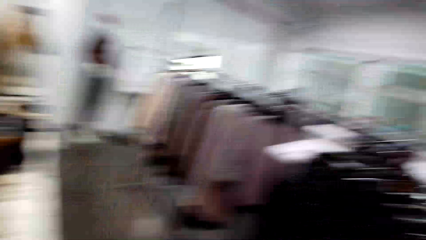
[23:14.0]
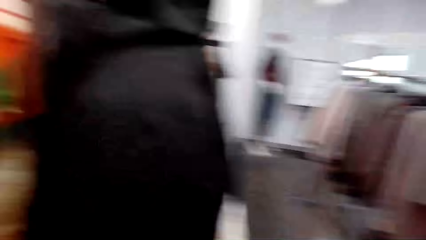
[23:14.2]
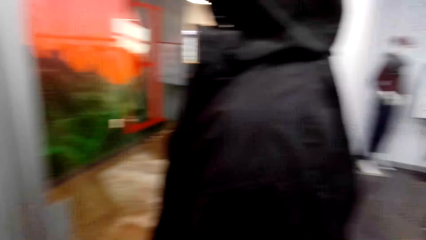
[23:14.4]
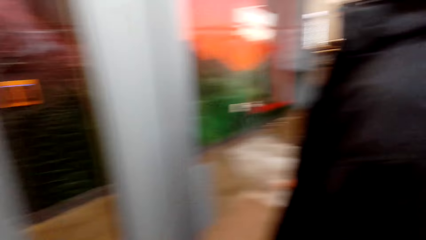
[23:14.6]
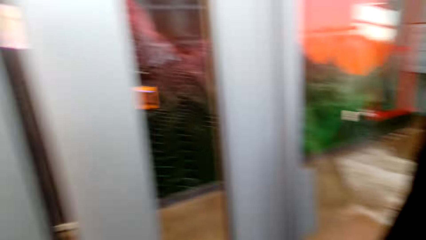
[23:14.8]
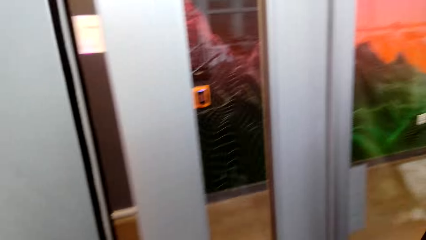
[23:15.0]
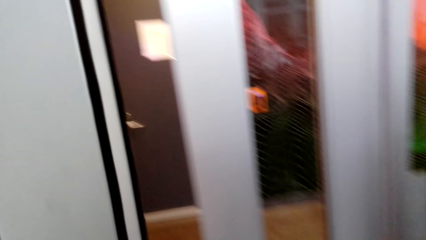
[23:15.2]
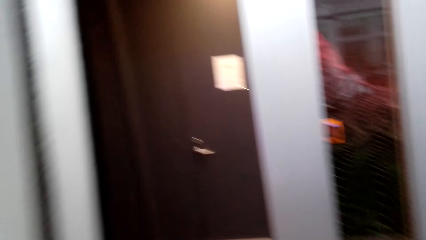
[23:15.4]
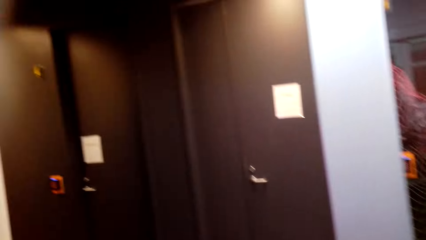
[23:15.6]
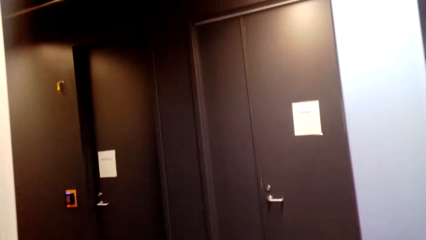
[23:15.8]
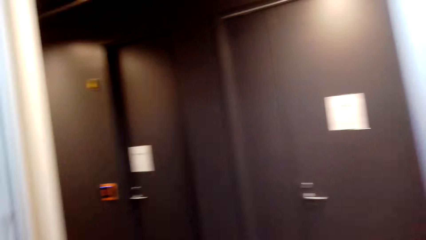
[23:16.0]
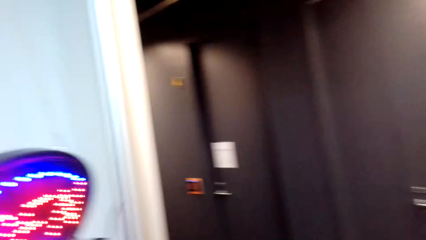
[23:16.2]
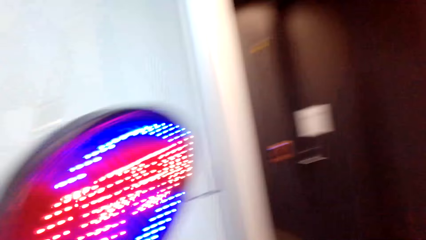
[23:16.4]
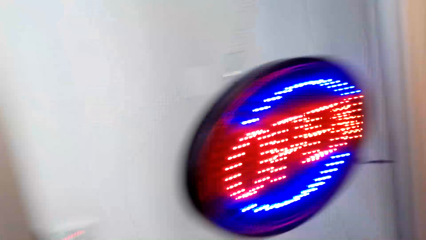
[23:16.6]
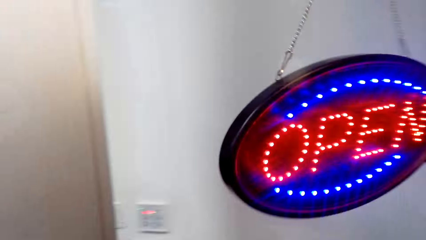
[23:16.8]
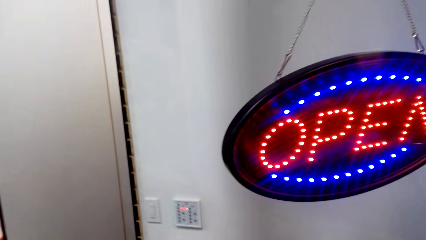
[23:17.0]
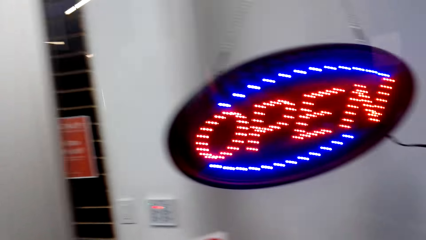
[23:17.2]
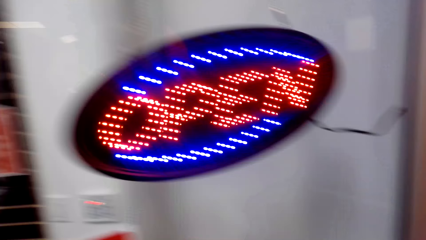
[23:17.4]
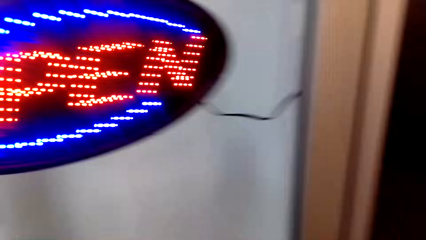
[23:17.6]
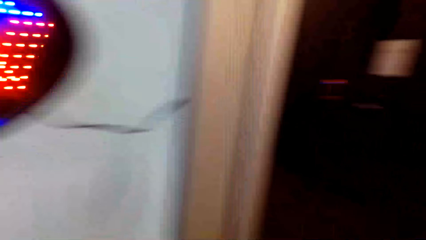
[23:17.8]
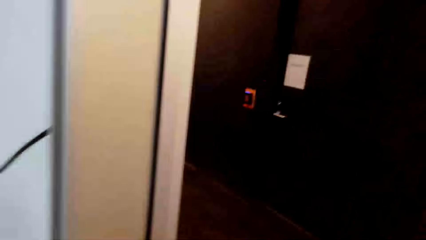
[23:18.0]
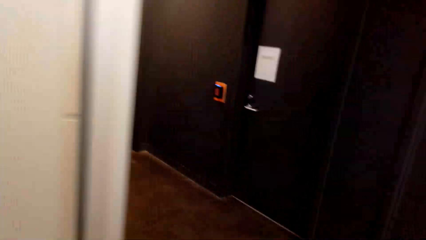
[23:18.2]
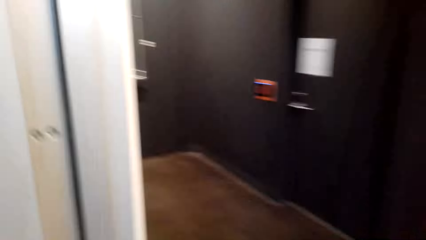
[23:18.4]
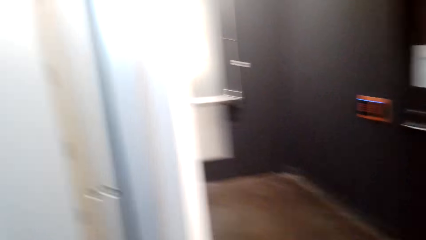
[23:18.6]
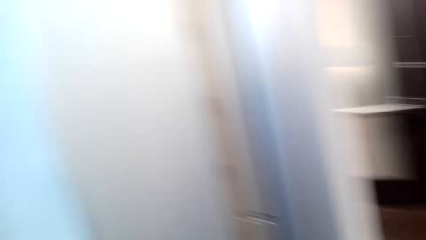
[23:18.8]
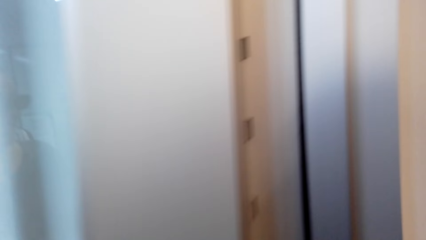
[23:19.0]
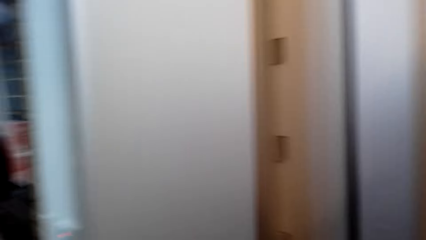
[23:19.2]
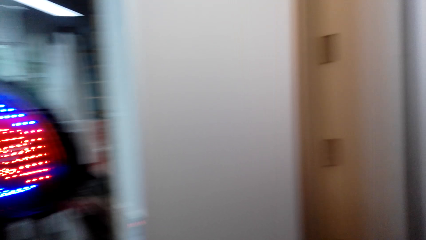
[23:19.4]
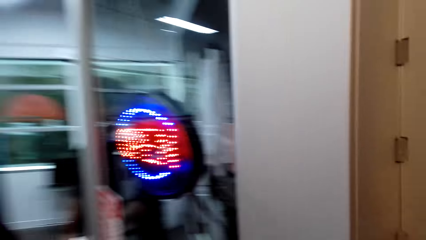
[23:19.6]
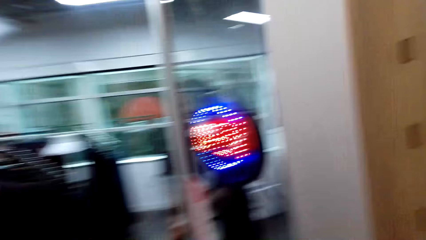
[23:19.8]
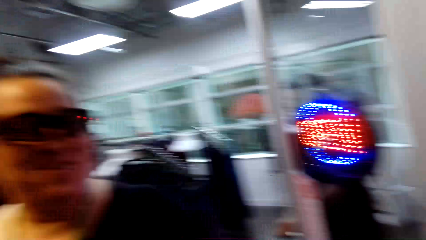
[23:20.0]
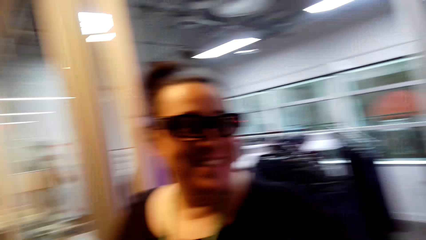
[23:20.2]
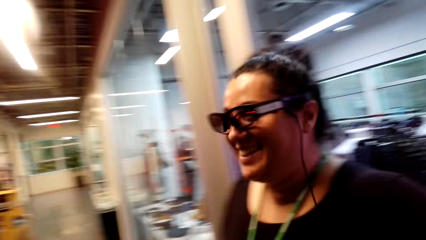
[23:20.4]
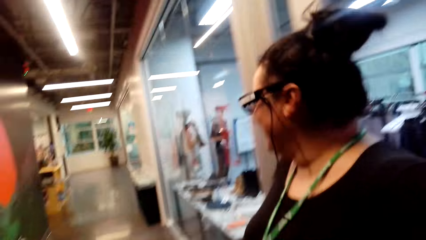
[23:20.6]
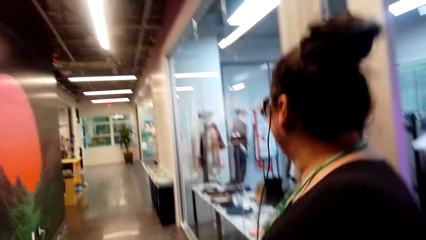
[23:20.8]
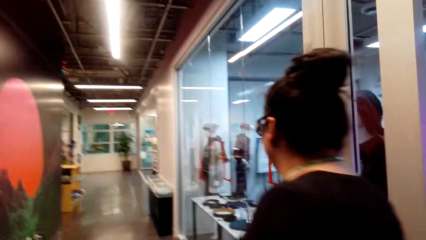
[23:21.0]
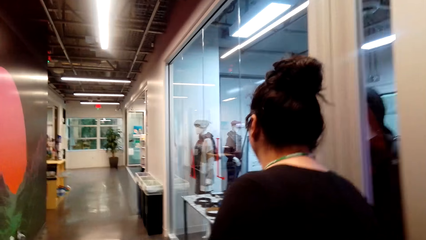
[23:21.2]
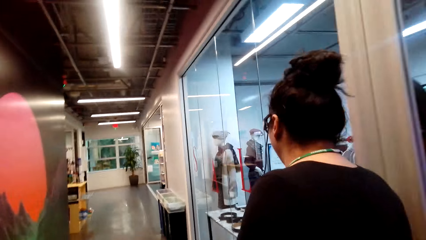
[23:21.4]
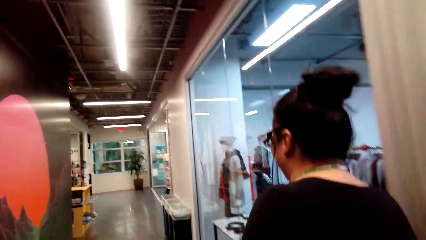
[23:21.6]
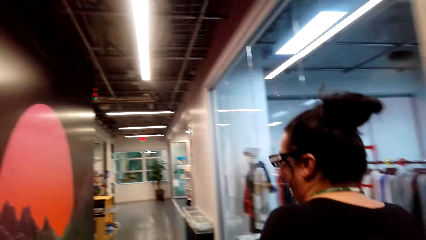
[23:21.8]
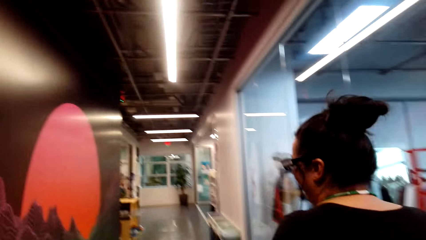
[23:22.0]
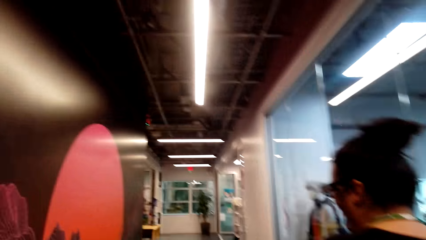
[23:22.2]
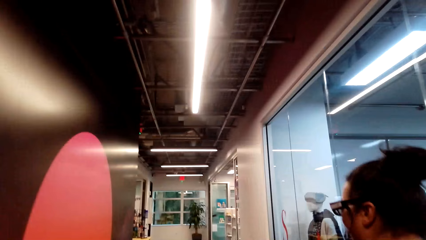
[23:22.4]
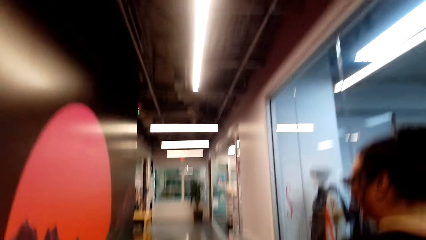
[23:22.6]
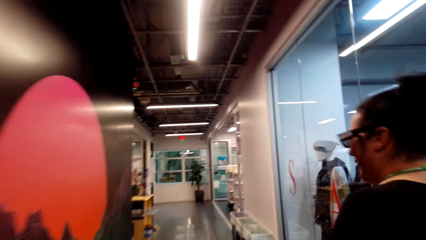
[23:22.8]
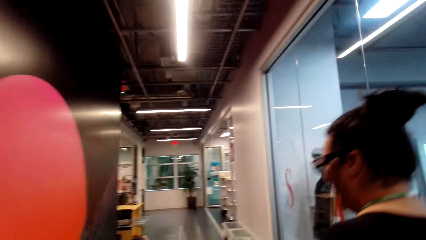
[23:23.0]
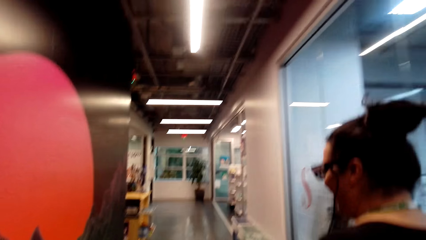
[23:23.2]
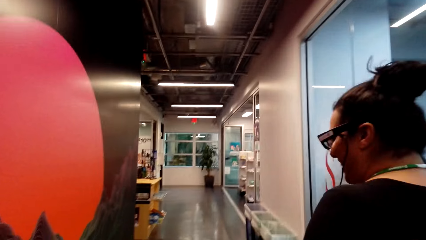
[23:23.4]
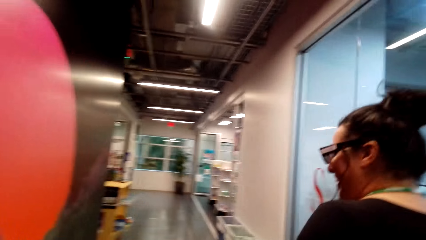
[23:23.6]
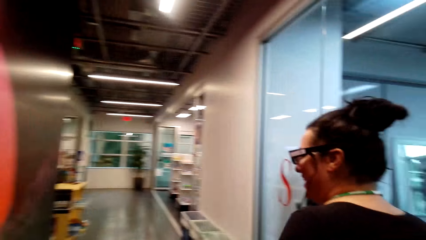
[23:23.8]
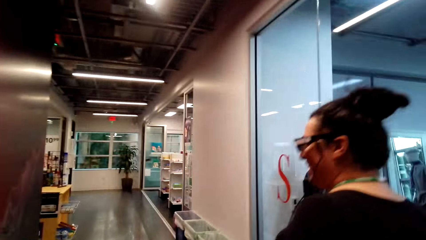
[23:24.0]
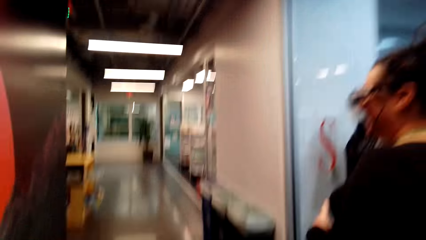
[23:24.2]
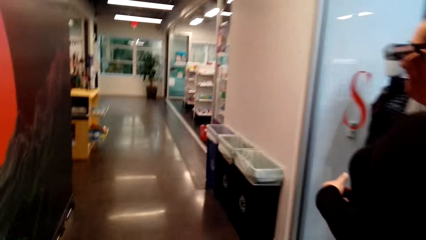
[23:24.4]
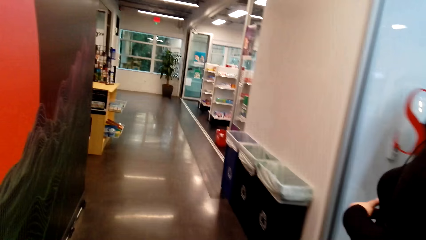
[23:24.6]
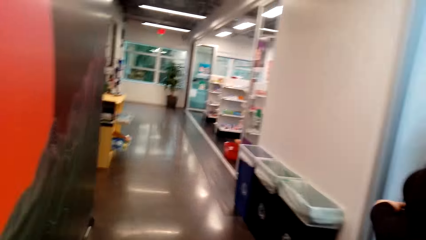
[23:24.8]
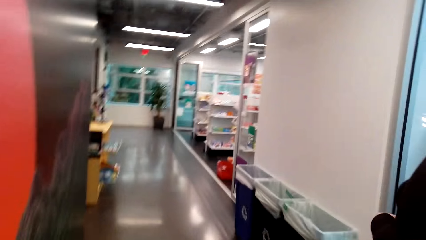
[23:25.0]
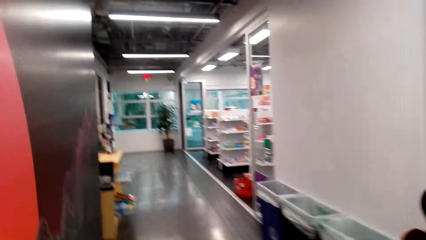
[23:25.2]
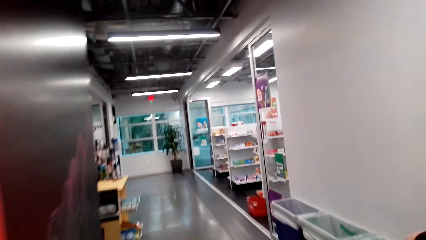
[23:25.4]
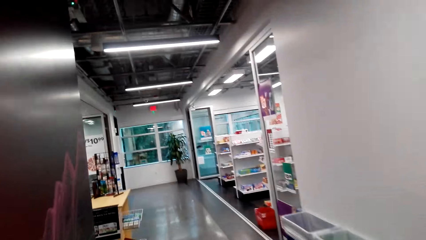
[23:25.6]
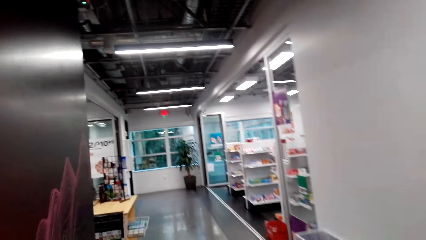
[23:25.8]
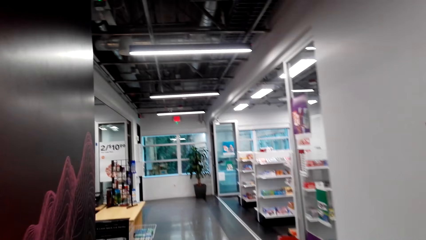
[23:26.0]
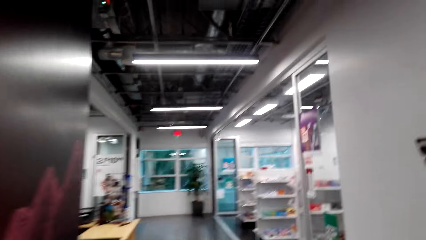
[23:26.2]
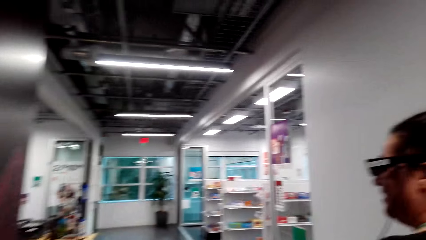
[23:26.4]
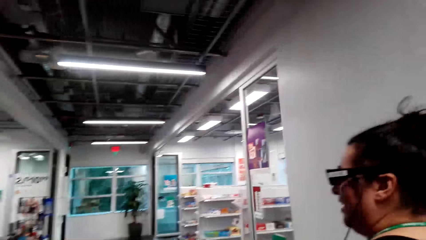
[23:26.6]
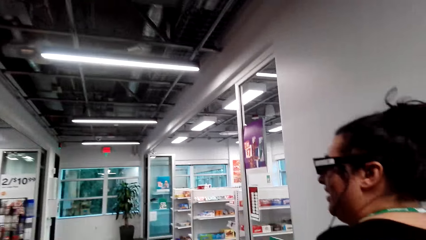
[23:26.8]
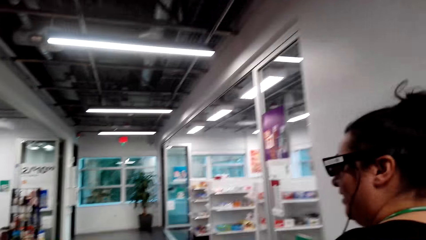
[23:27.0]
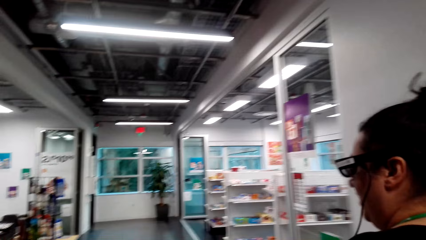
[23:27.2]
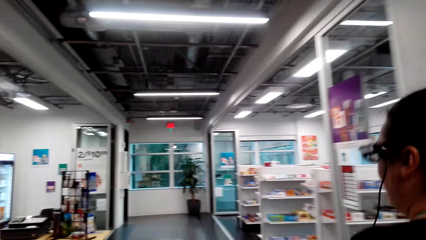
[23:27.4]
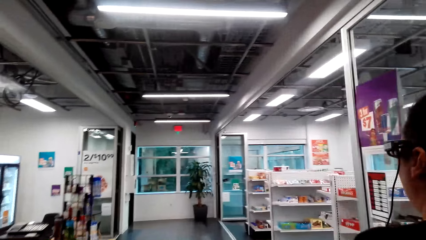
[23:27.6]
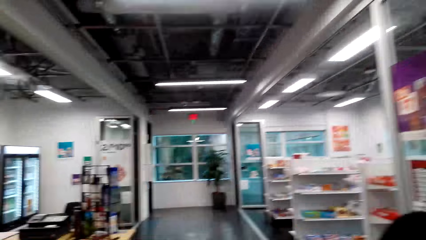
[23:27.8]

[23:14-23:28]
A person opens the door. The camera wearer opens the door. They walk. The camera wearer and the person walk out of the clothes store.

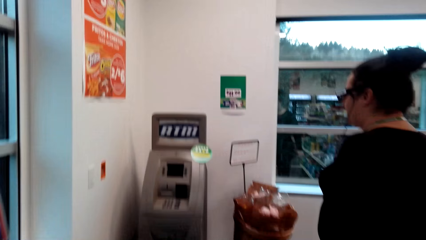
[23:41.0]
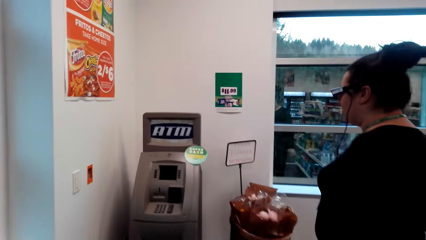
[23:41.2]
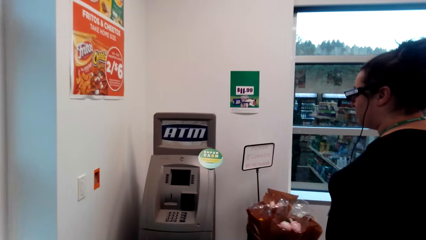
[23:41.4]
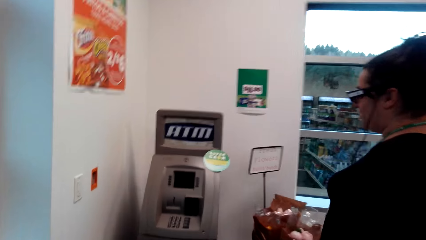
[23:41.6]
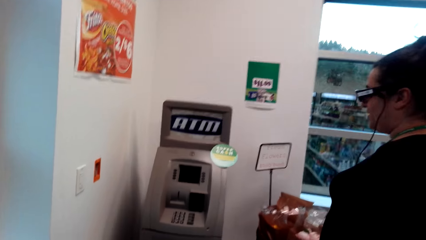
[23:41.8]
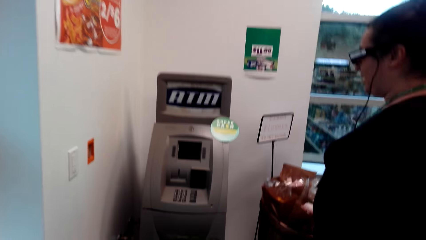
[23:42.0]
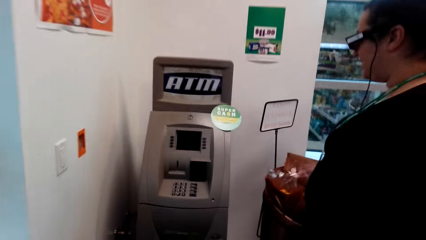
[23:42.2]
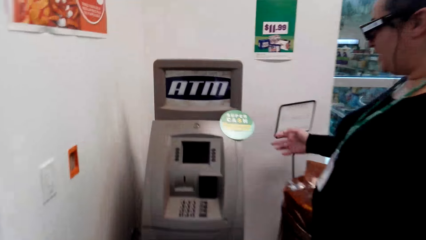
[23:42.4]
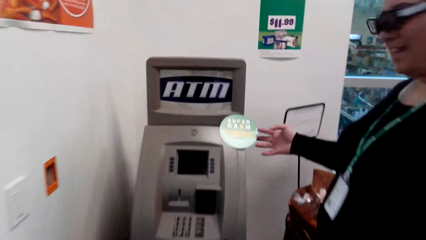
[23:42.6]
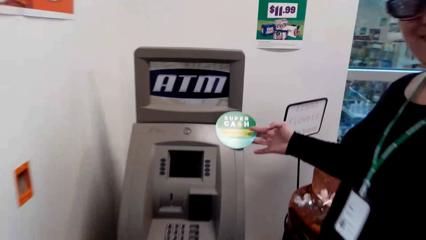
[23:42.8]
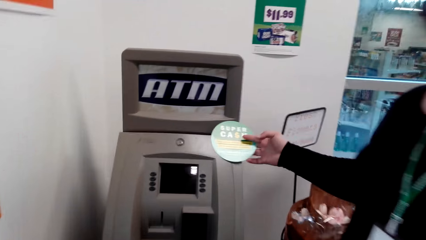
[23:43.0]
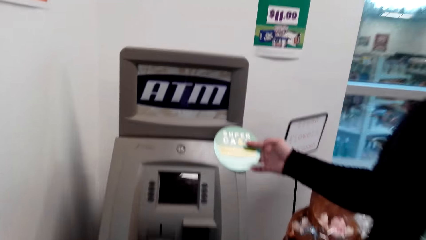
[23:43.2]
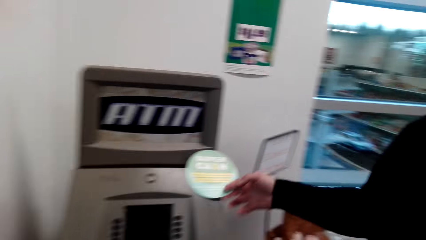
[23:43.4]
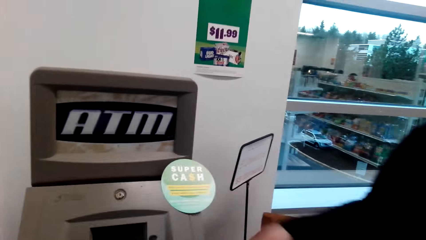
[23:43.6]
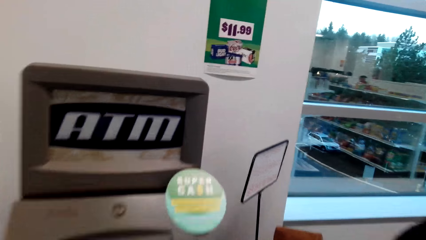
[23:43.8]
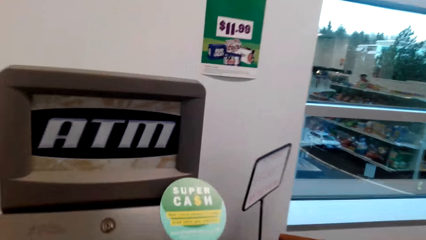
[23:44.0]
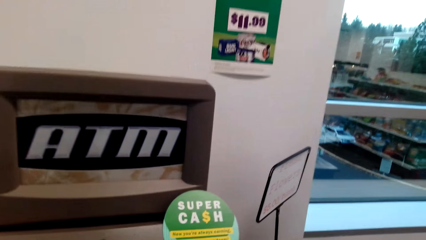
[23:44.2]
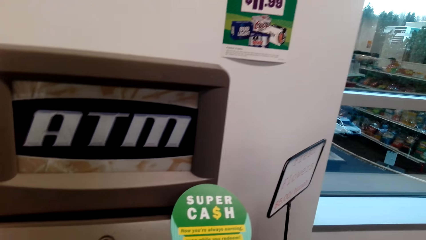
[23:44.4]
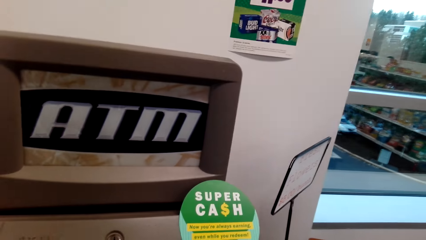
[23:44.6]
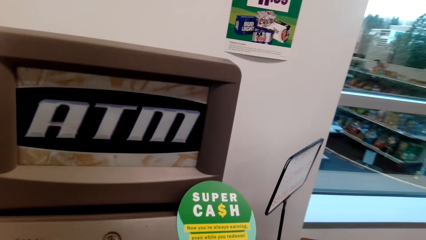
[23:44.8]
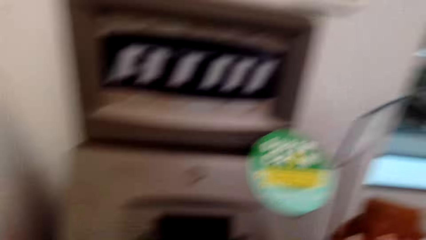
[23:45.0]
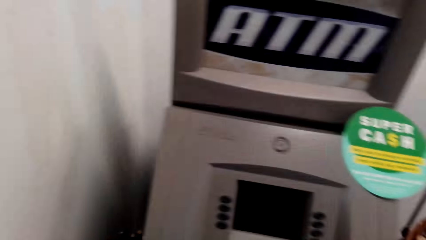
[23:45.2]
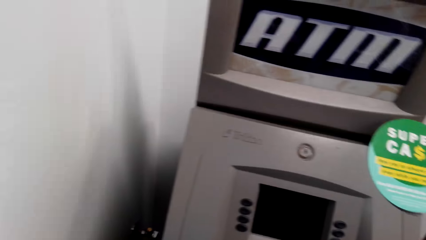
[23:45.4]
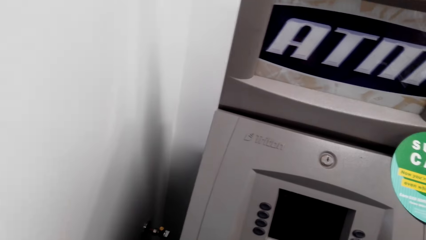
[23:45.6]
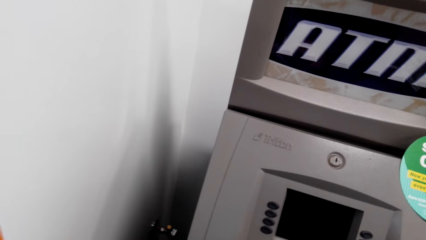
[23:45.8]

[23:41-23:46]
The woman touches paper.
